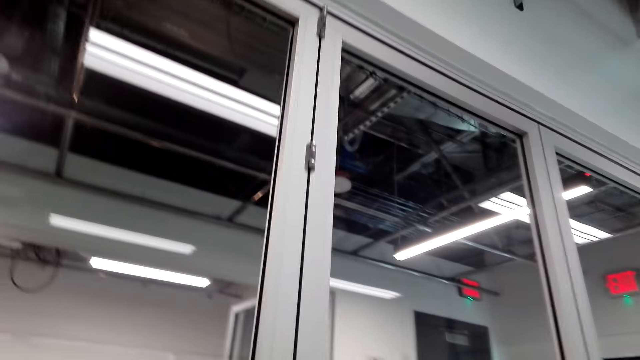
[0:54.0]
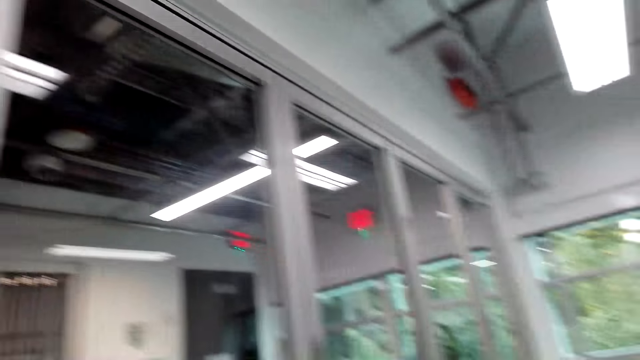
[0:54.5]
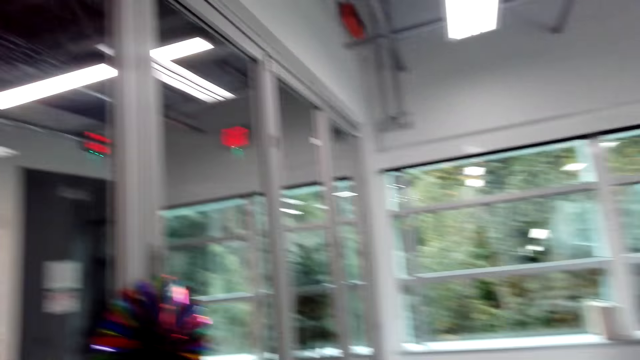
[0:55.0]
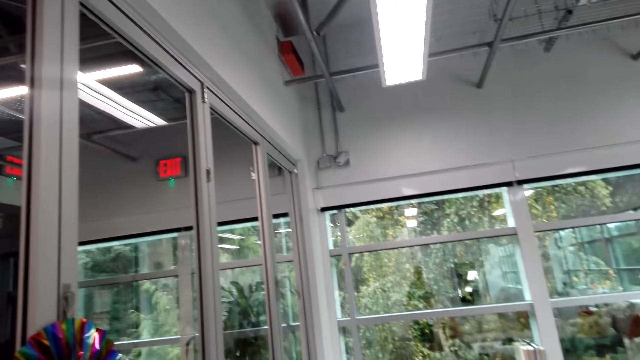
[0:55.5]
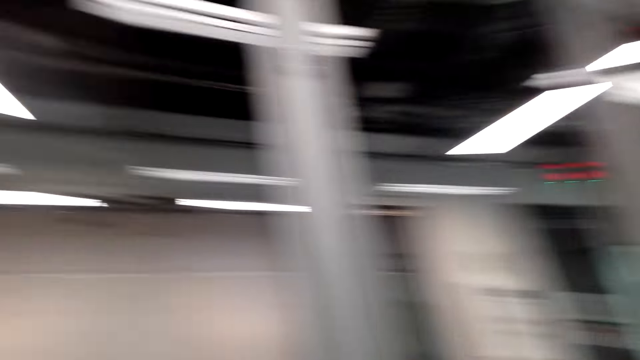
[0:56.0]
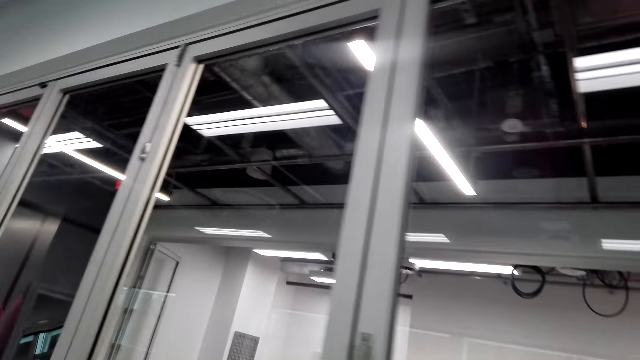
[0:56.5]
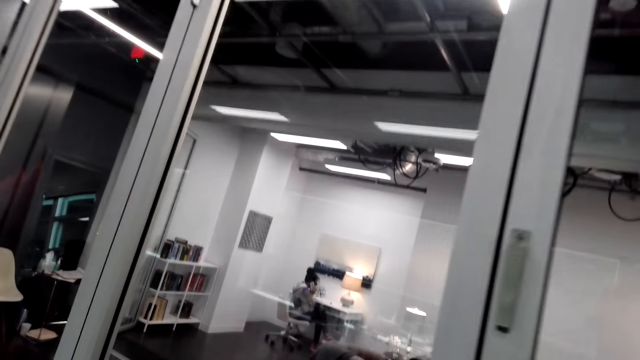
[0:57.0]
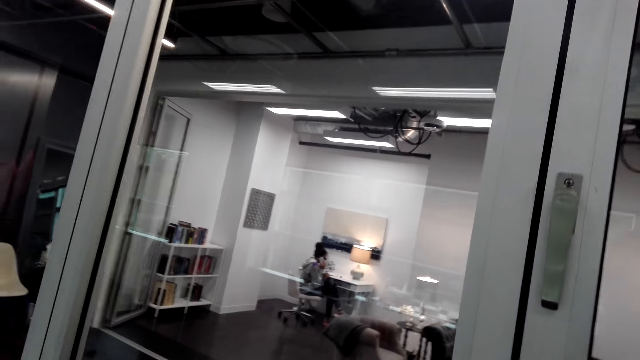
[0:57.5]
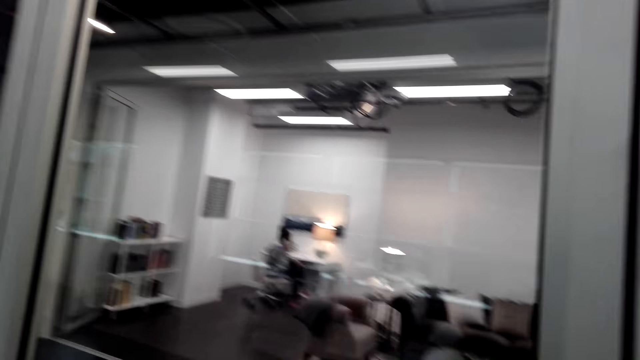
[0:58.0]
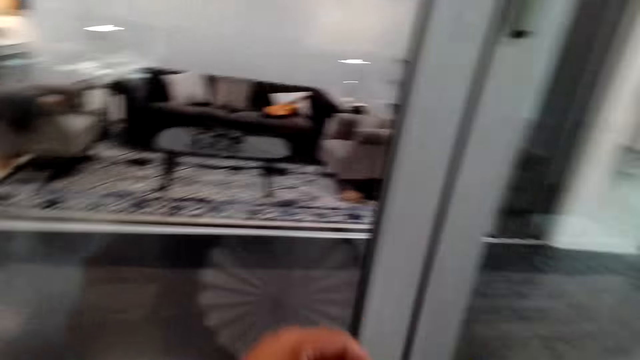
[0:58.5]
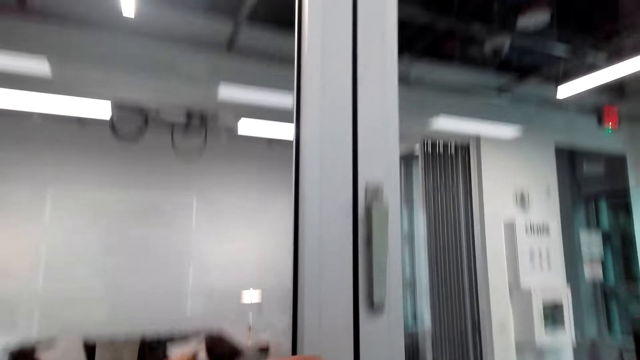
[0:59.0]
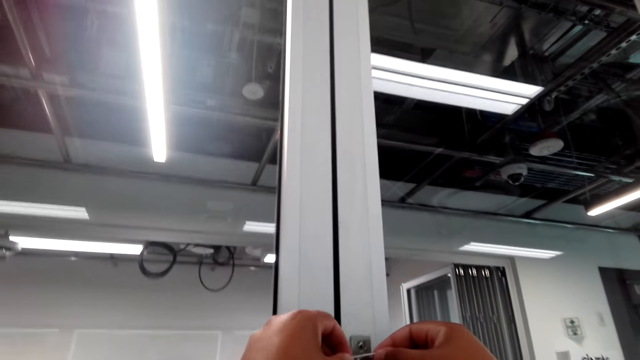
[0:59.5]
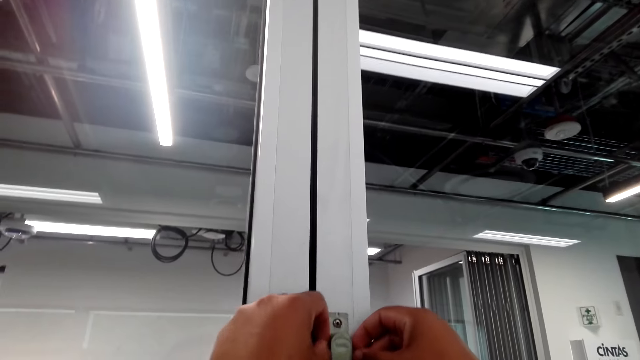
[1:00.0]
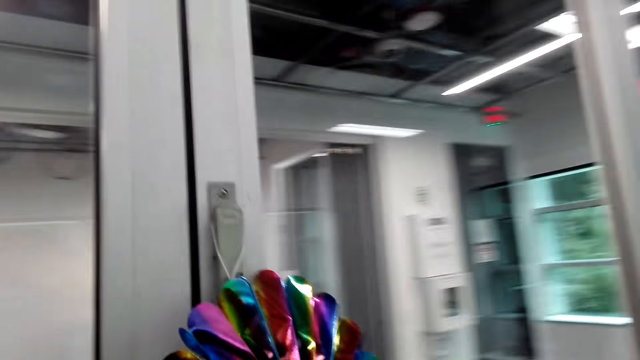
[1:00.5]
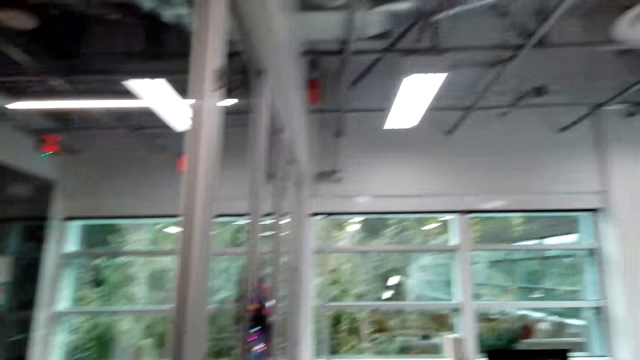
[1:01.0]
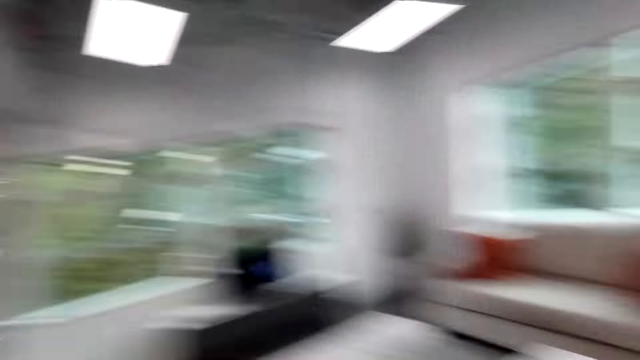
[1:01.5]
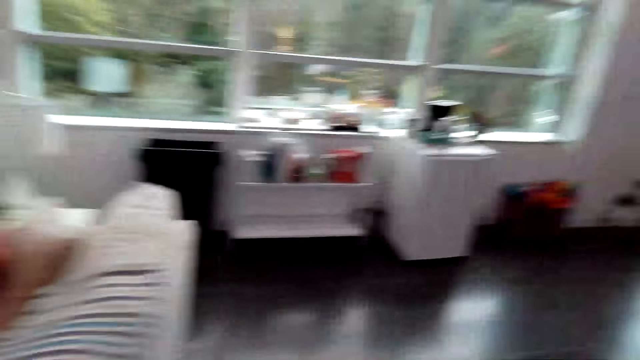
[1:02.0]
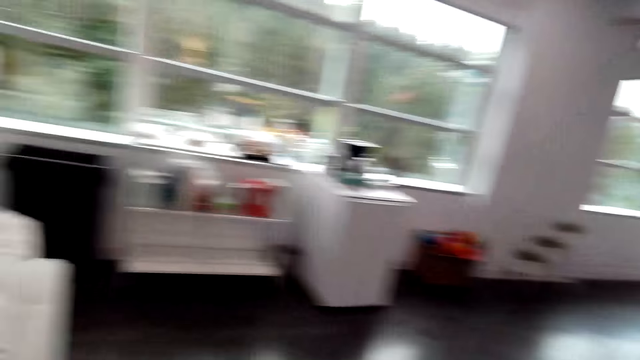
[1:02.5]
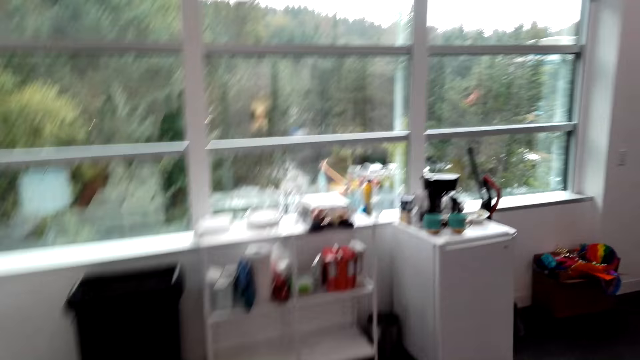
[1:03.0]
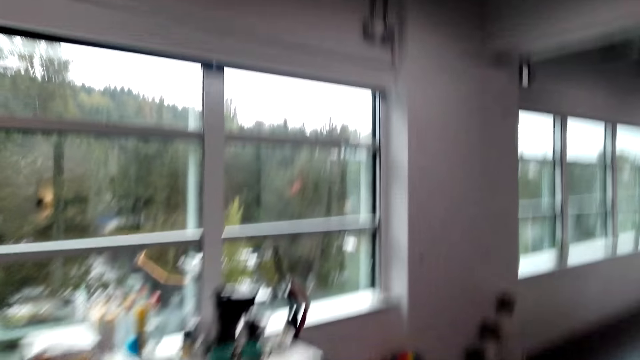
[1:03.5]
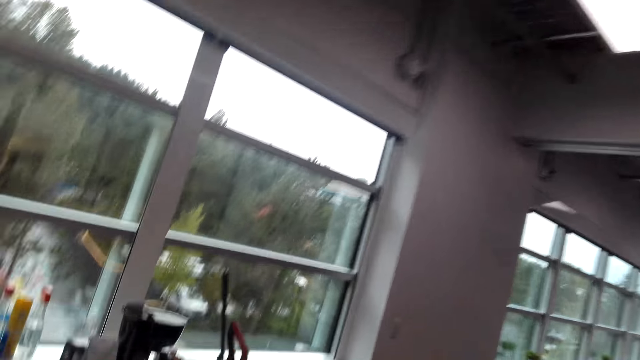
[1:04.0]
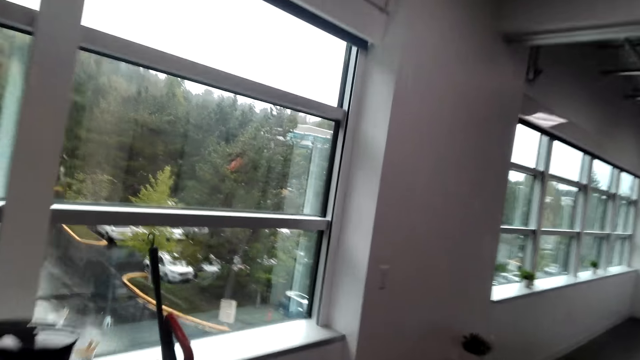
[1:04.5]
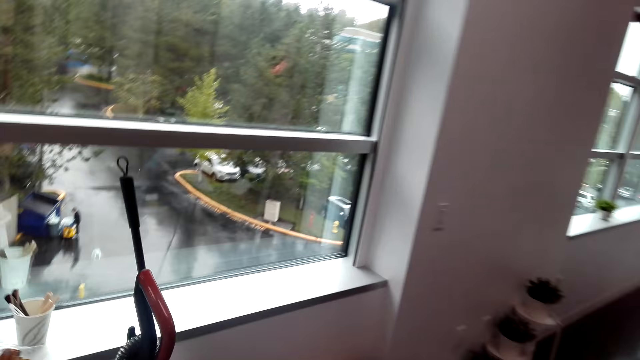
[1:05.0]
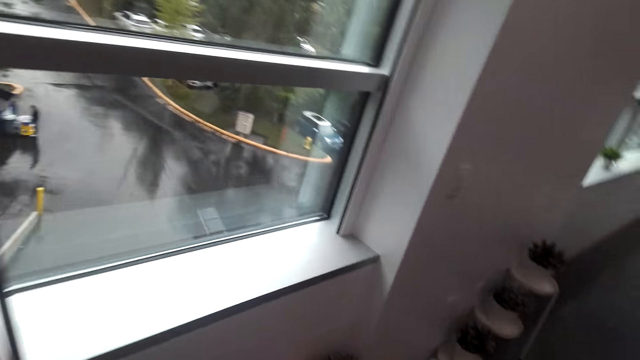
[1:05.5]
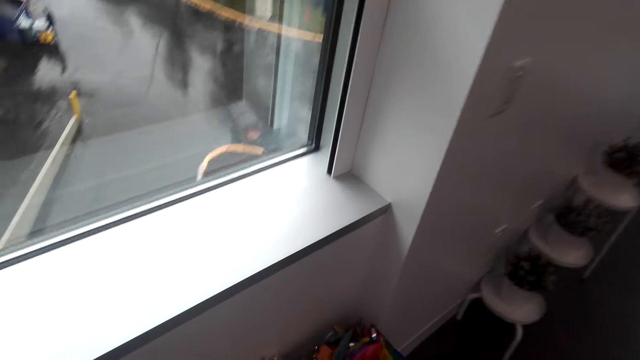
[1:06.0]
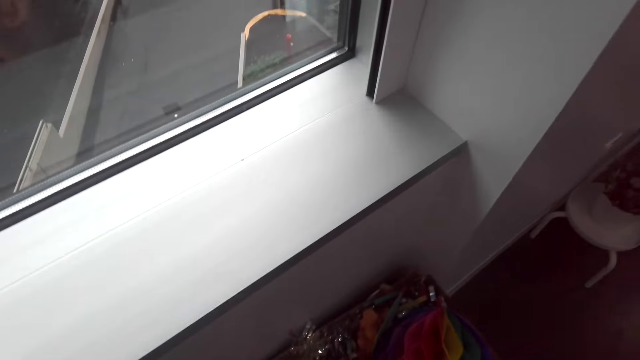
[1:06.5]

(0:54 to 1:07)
The camera wearer looks around the door. They hang the decoration on the door handle. They look around the living room. They walk towards the wall.

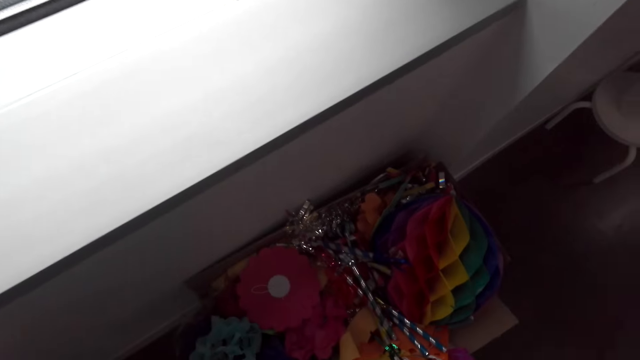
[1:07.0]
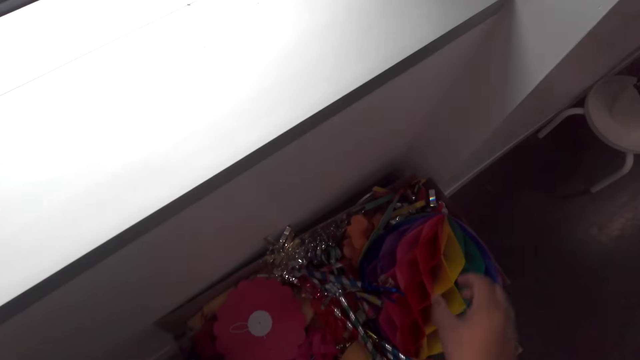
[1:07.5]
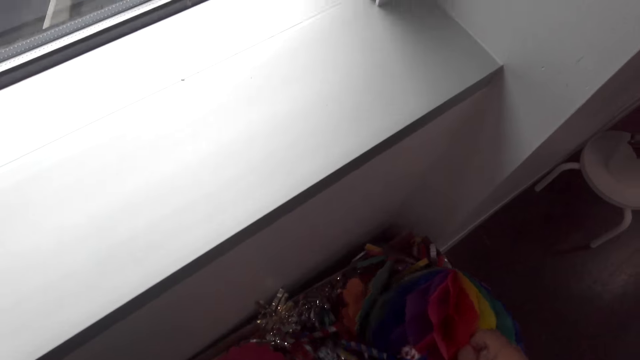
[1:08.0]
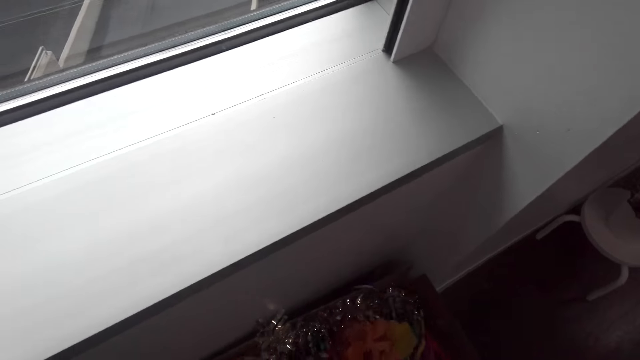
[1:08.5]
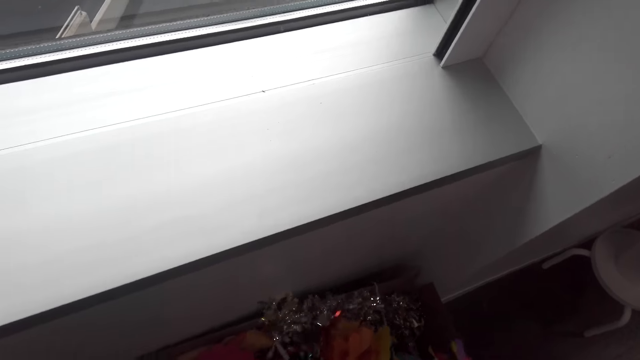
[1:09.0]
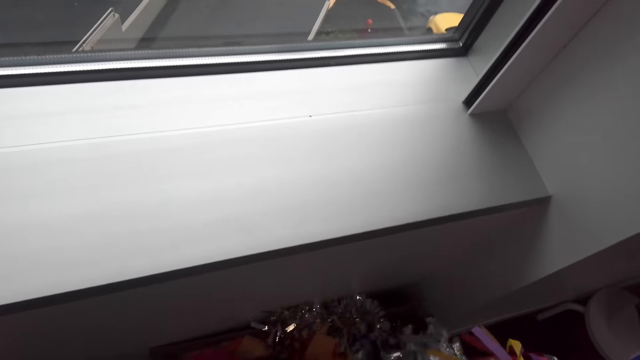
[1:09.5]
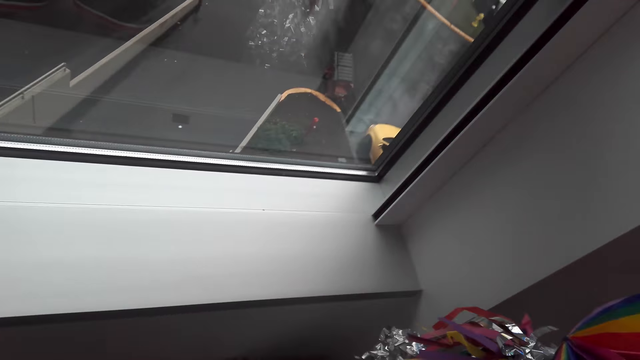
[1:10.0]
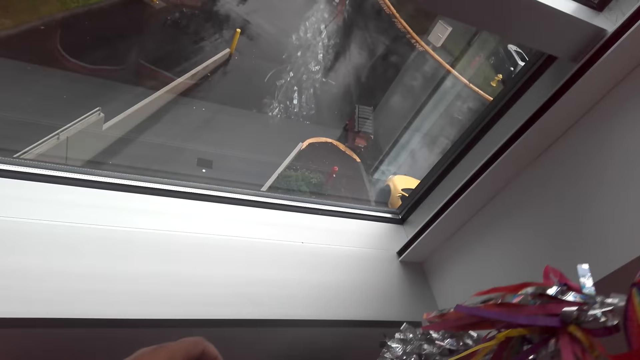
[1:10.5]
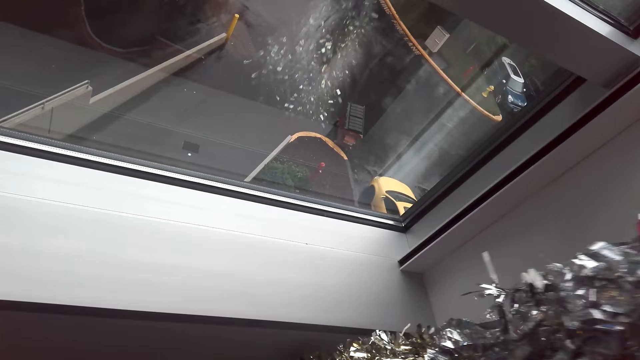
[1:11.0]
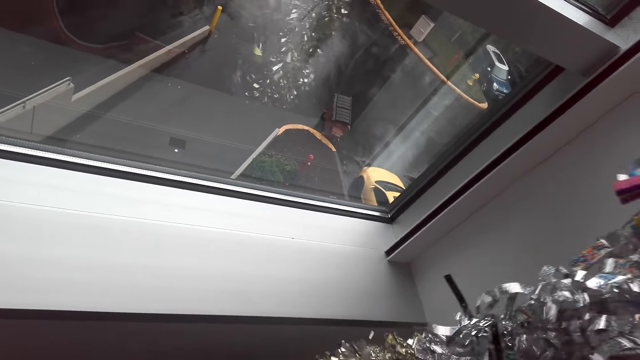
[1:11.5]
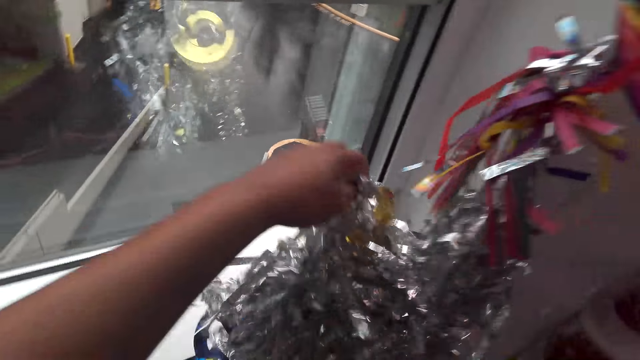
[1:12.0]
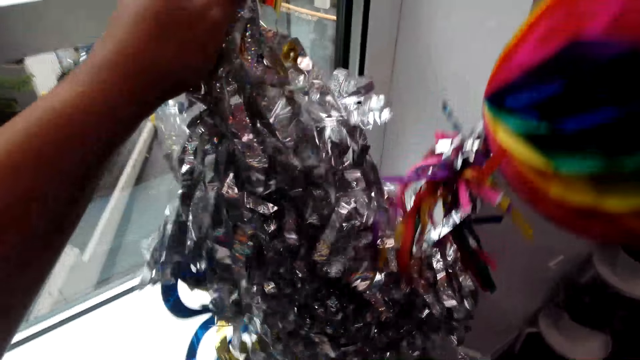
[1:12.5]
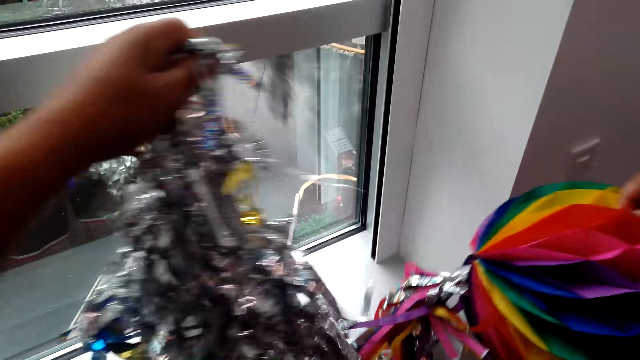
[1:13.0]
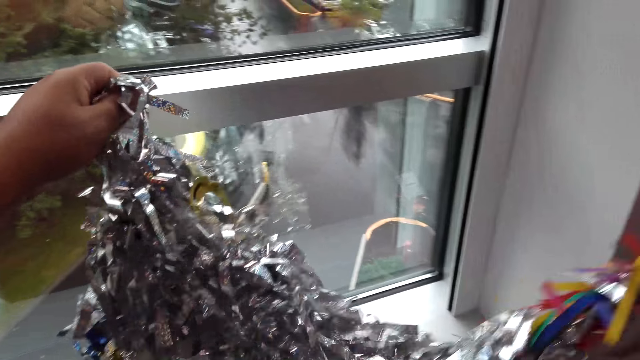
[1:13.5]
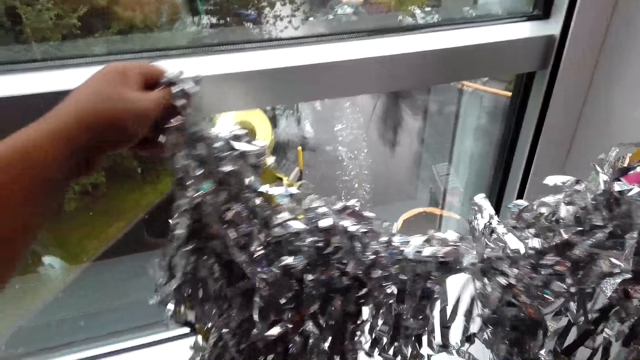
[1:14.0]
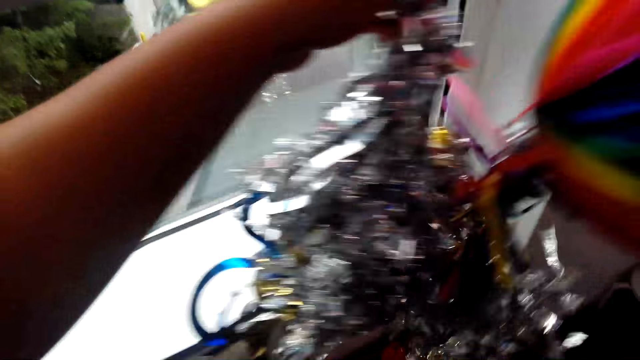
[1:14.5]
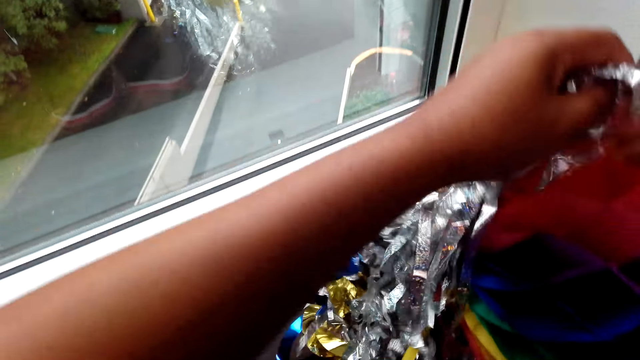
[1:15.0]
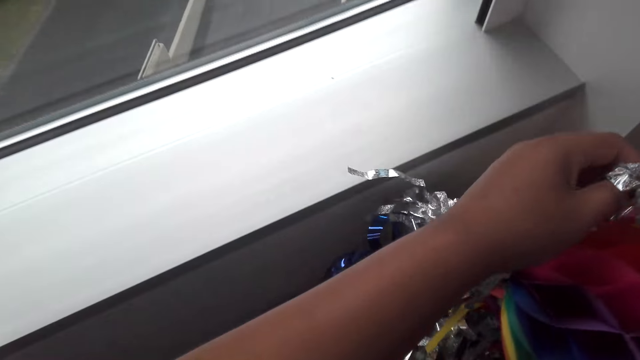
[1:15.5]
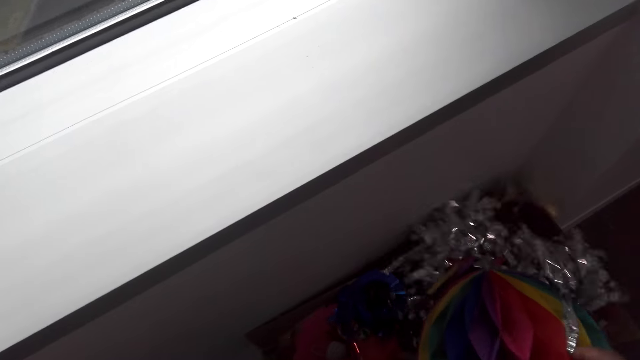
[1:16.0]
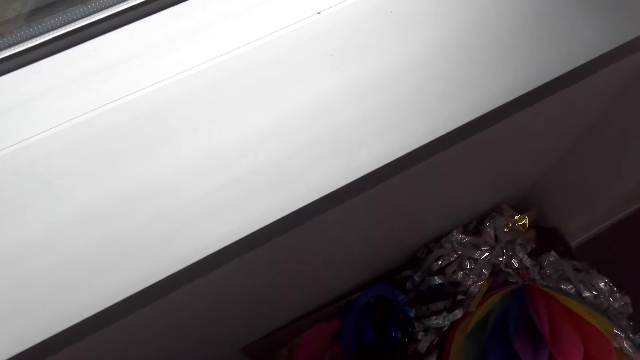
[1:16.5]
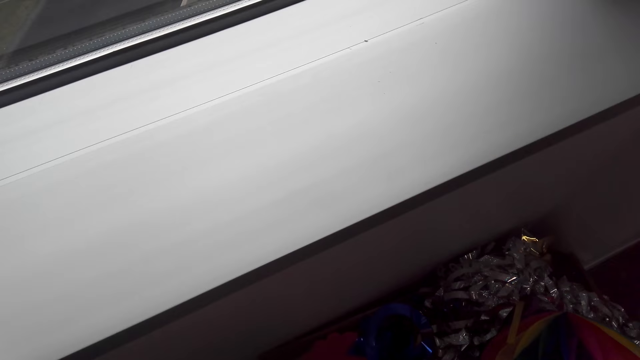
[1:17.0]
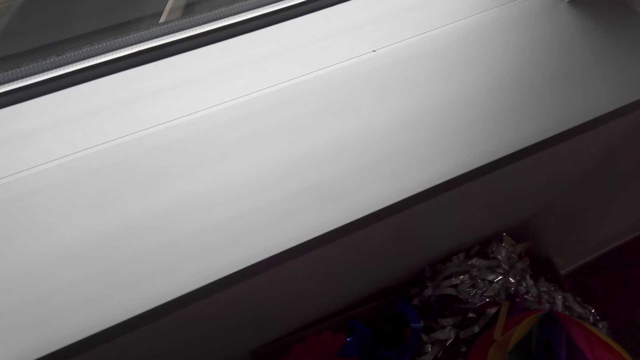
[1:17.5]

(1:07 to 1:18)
The camera wearer takes the decoration flowers on the carton or box. They drop the decoration in the box.
